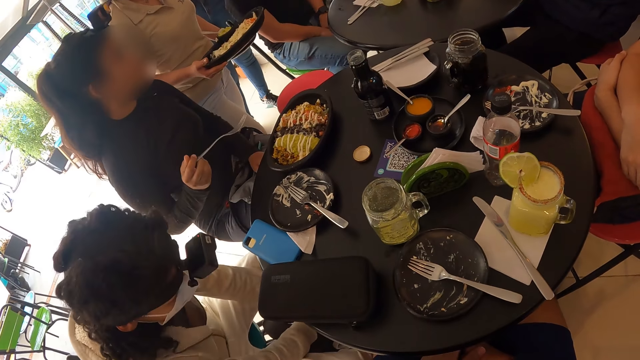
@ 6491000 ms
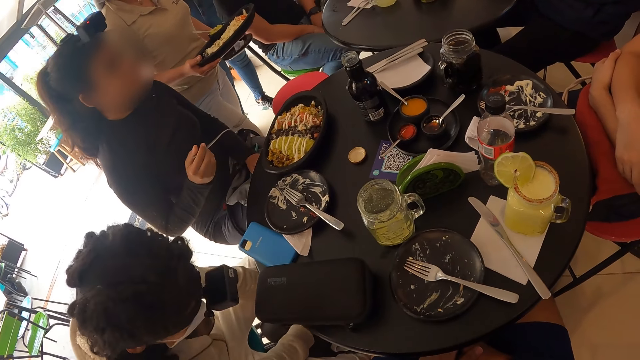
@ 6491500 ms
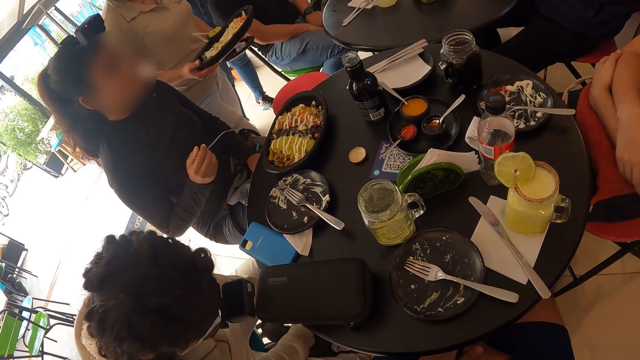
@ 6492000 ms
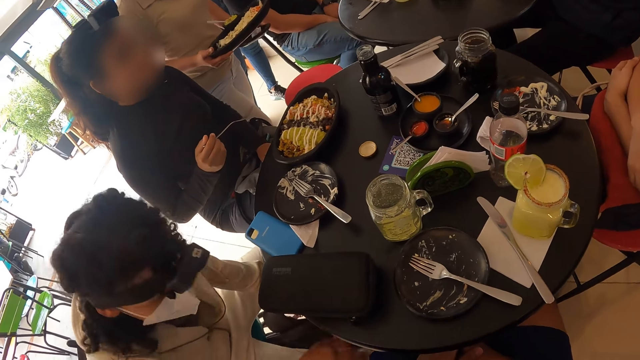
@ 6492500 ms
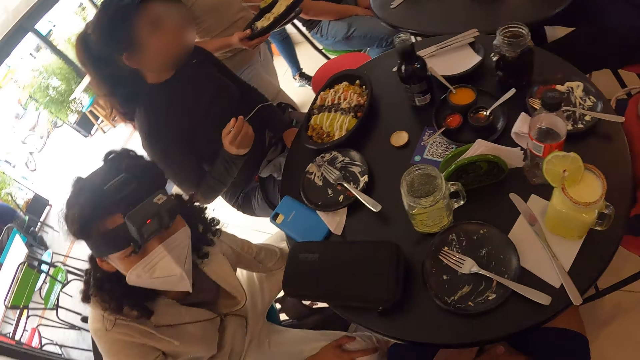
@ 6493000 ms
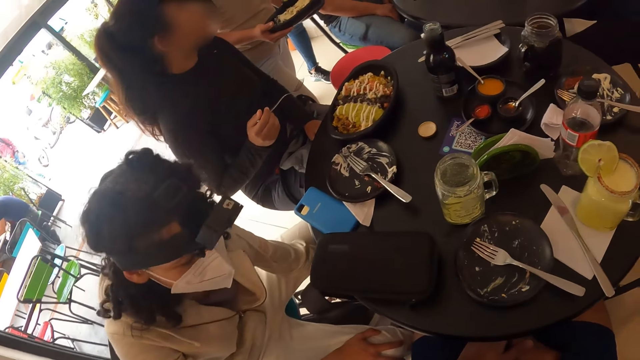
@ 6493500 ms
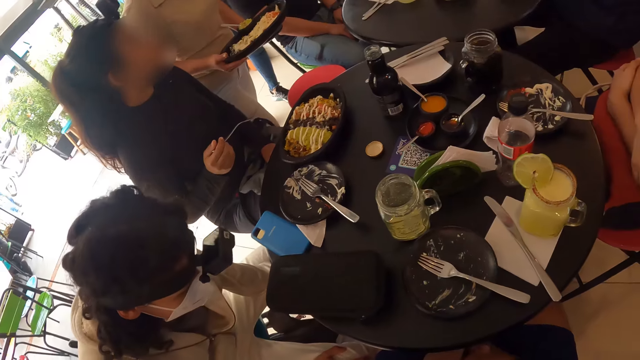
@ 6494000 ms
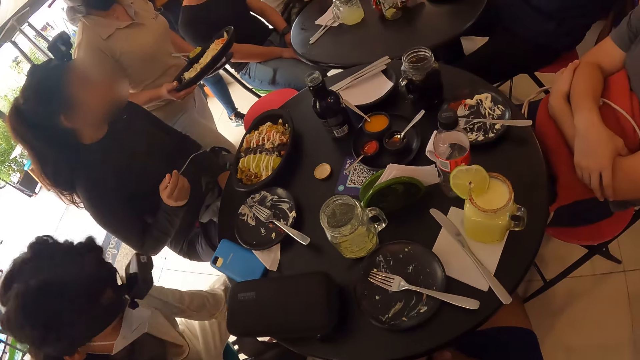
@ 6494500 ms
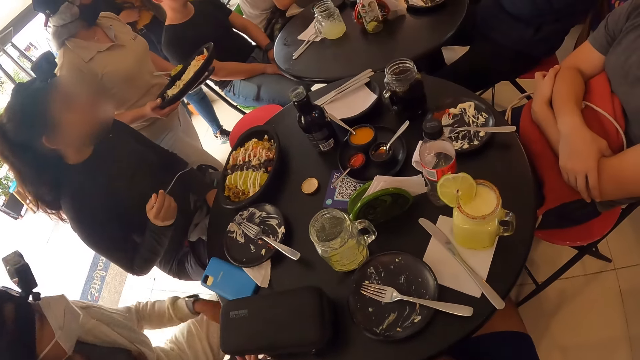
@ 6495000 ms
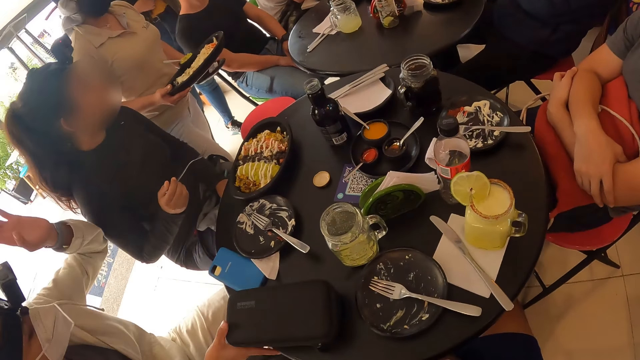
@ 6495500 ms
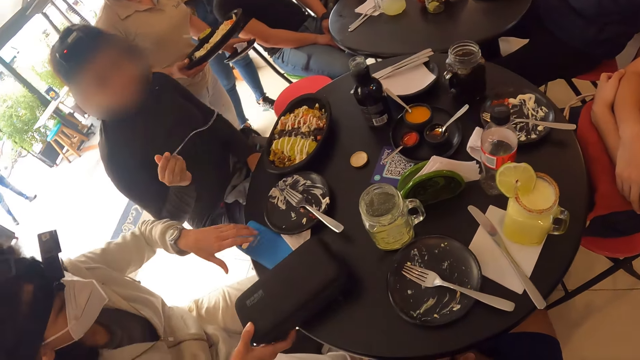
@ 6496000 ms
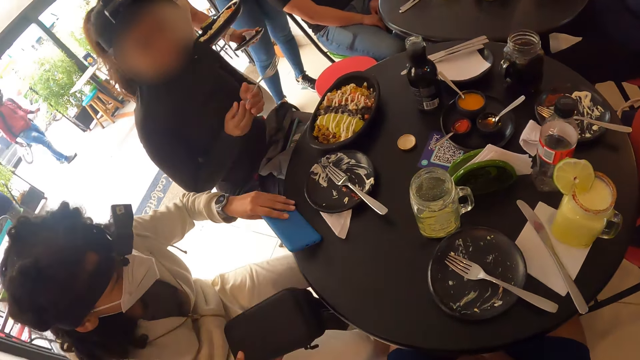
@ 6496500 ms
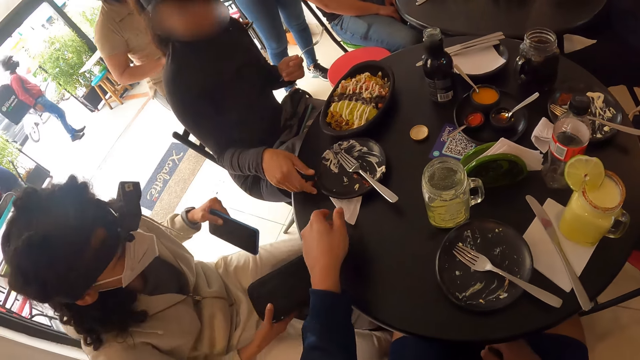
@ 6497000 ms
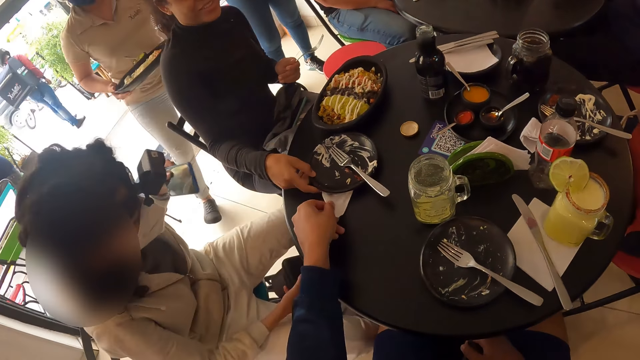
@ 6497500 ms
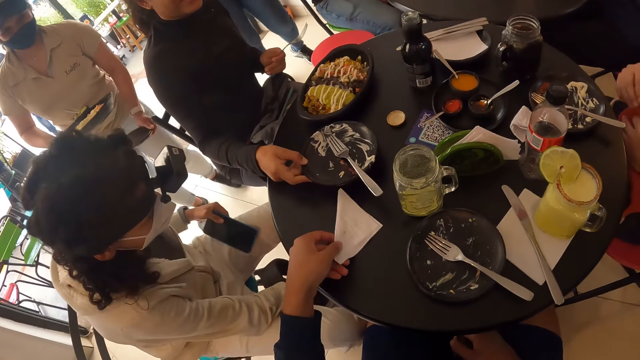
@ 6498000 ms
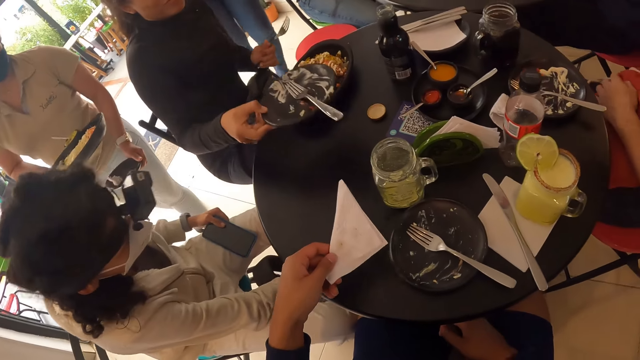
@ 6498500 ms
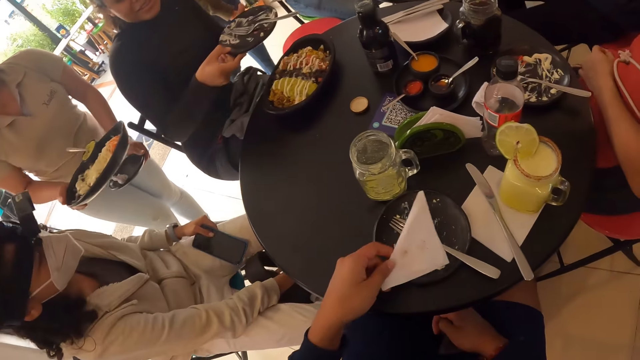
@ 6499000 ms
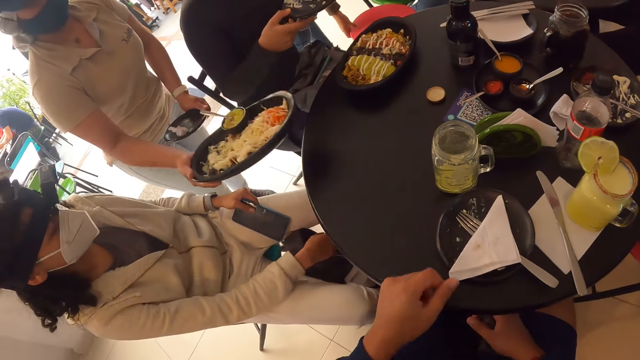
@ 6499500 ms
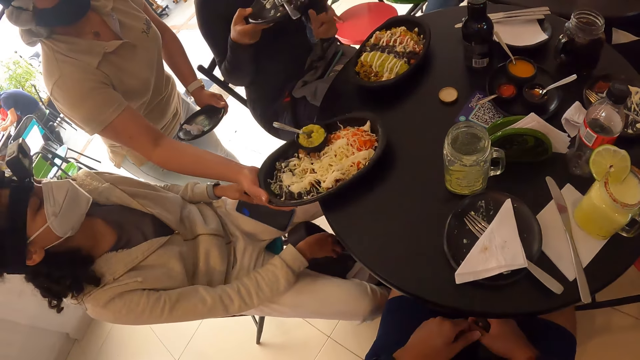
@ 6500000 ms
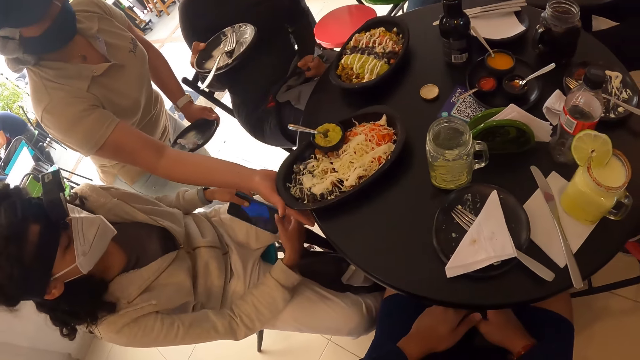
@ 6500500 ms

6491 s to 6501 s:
The woman picks up the black box from the table with her right hand and picks up the phone from the table with her left hand. The woman keeps the black box in her right hand into the backpack. The camera wearer takes a serviette from the table with his left hand. The woman places the phone in her left hand on her left leg. The camera wearer drops the serviette in his left hand on a plate on the table. A man gives out the plate on the table. The camera wearer places his left hand on his left leg.

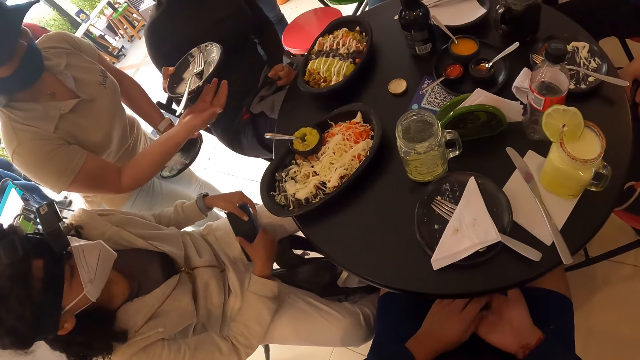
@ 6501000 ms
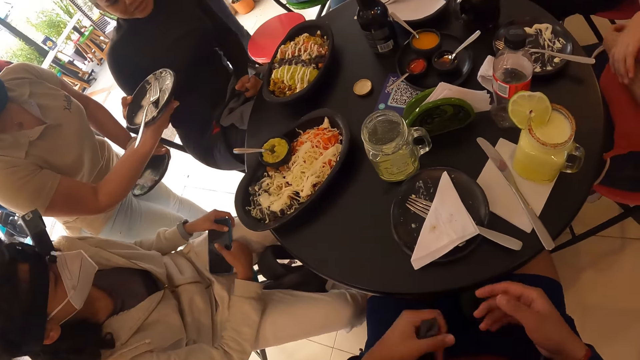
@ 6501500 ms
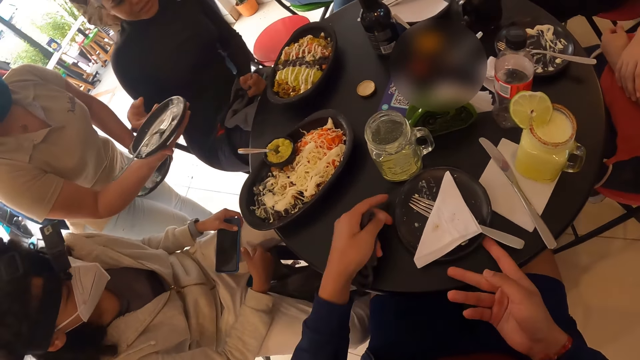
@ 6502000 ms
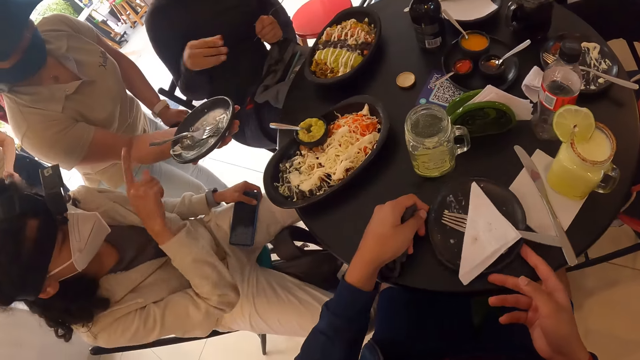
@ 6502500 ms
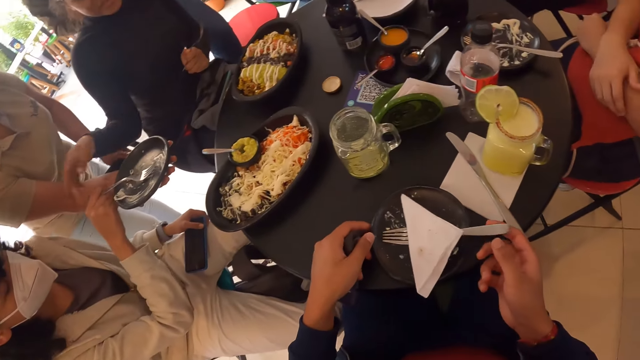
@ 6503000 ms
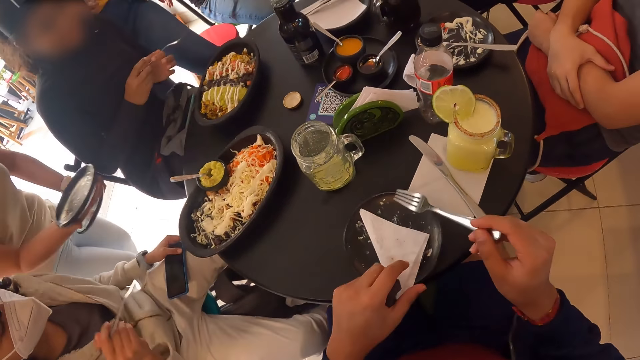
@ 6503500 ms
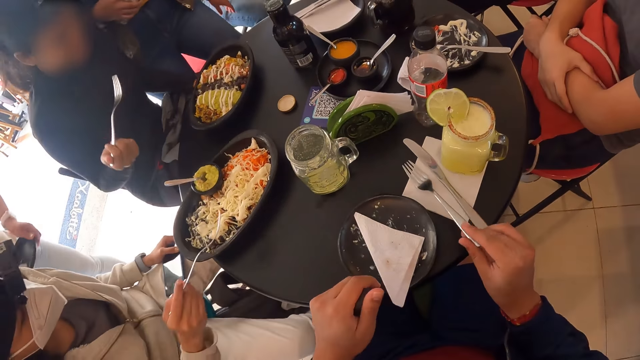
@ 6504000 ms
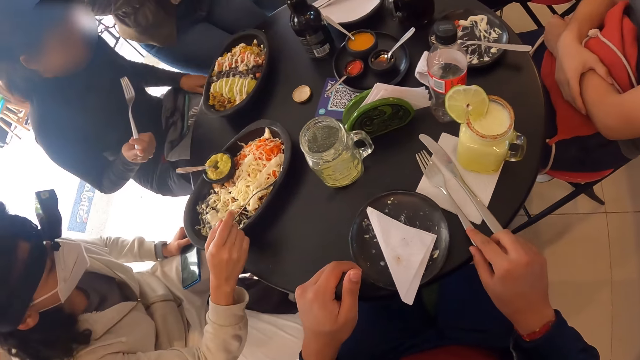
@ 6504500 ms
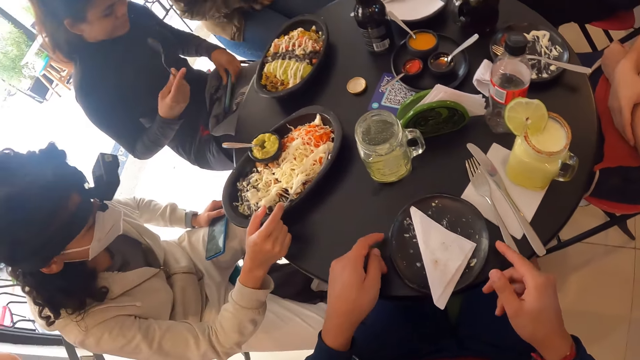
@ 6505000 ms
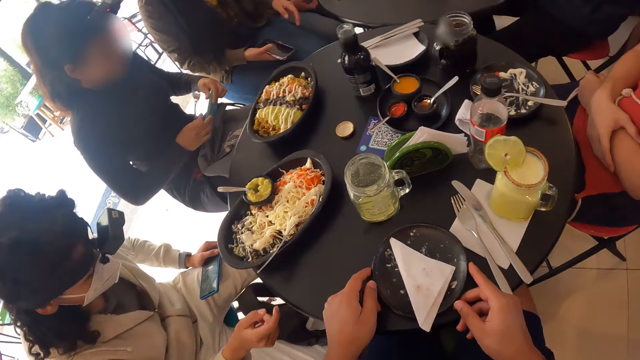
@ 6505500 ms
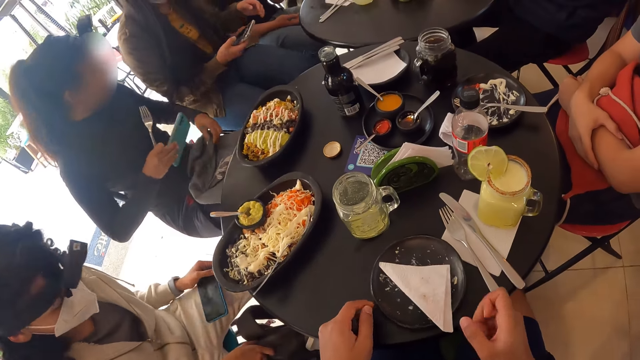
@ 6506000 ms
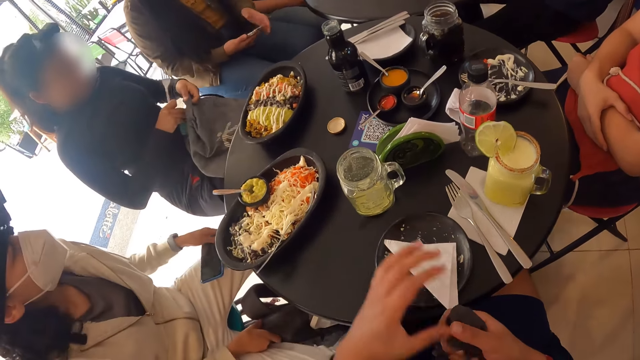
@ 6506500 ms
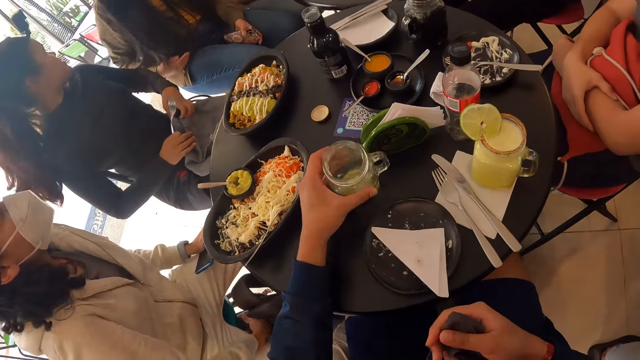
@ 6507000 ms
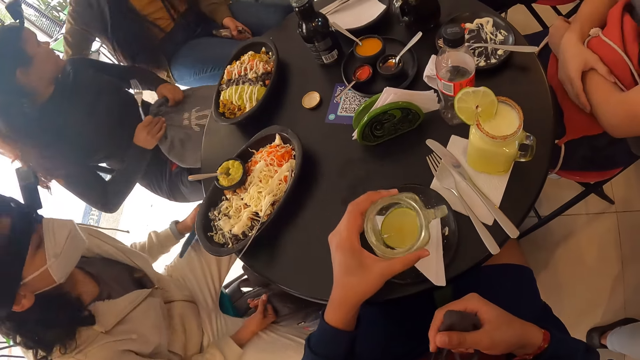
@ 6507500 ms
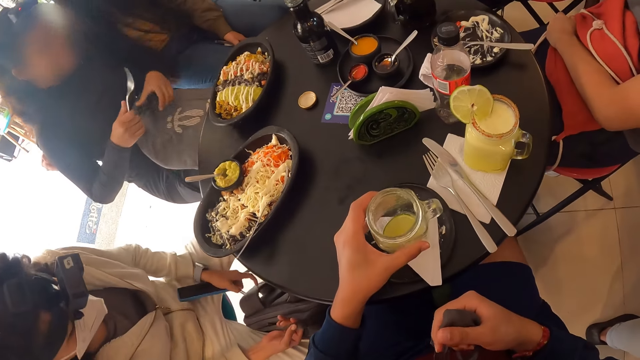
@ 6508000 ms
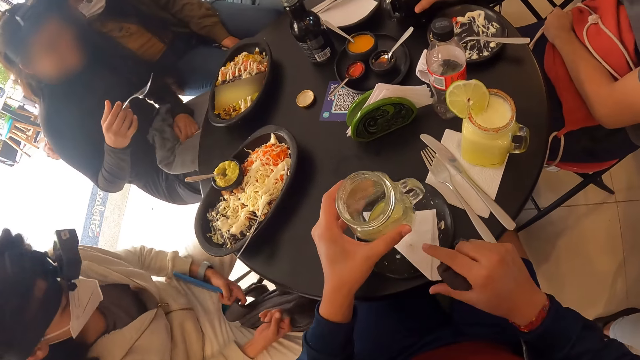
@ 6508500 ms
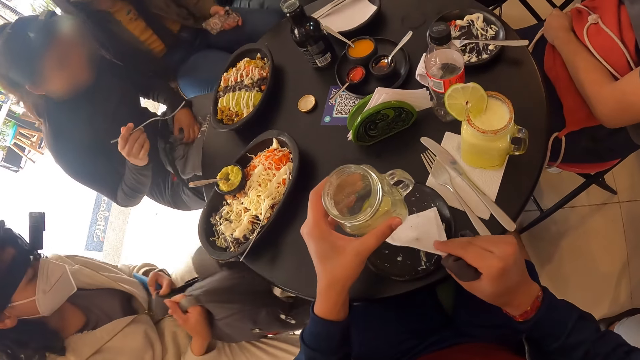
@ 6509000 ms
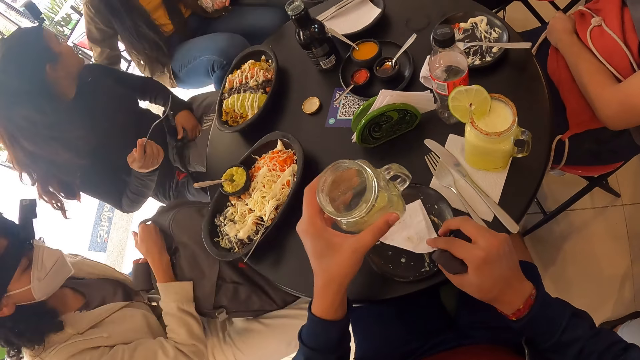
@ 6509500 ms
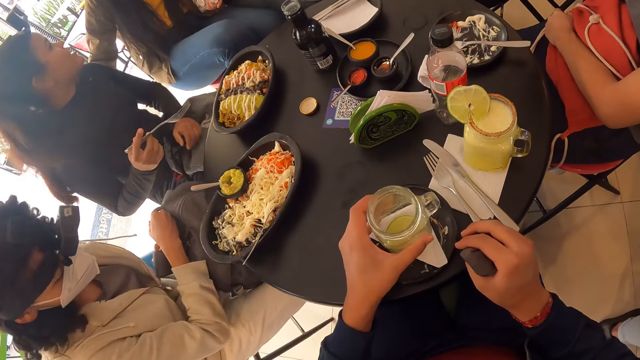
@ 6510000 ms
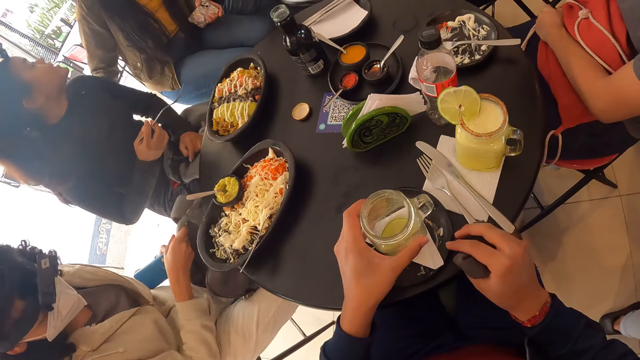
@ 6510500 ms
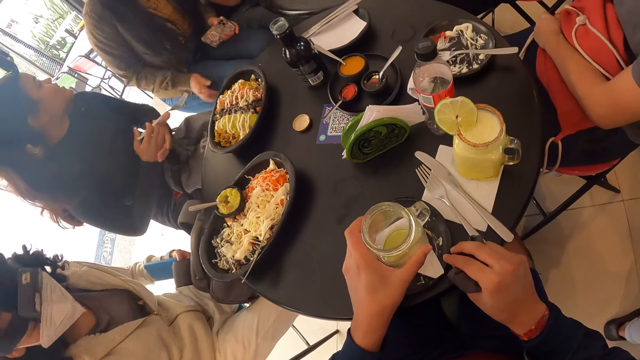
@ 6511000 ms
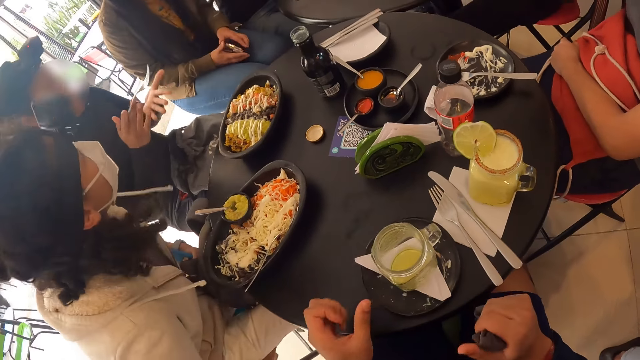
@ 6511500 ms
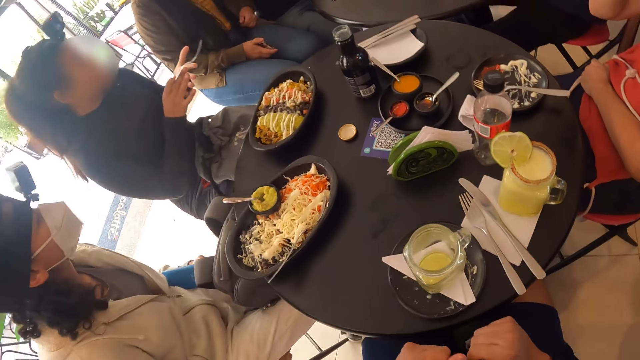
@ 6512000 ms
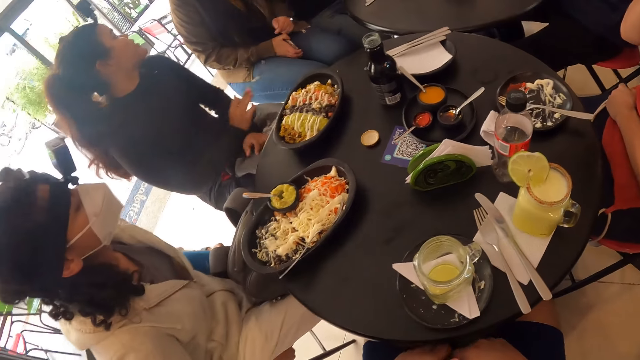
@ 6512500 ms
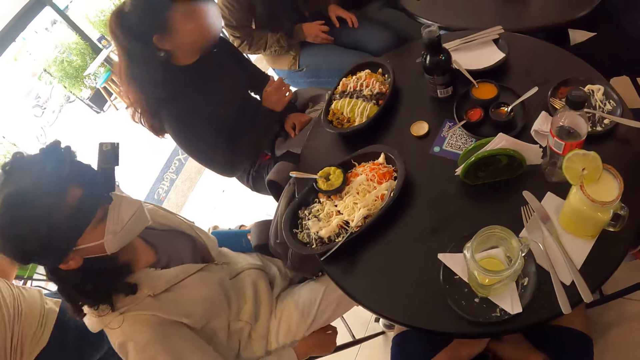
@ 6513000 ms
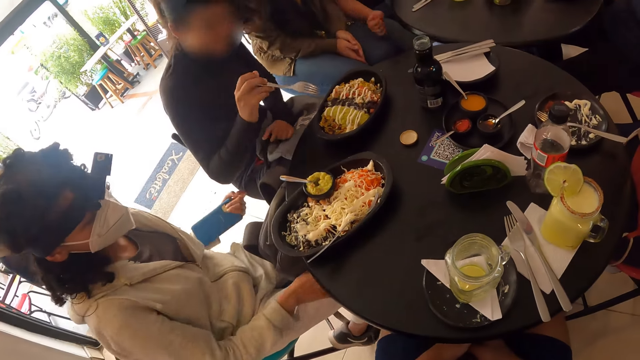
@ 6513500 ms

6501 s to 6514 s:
The camera wearer takes a facemask from his right hand with his left hand. He moves the plate on the table with both hands. He picks up a fork from the plate with his right hand. A man picks the fork. The camera wearer places the fork in his right hand on a serviette on the table. He moves the plate on the table with both hands. He takes the facemask from his left hand with his right hand. He picks up a cup from the table with his left hand. He puts the cup in his left hand on the serviette in the plate. The woman lifts the backpack from the floor with both hands. The camera wearer lifts the cup from the serviette in the plate with his left hand. He lifts the serviette from the plate with his right hand. The man fidgets on the chair. The camera wearer drops the serviette in his right hand on the plate. He puts the cup in his left hand on the serviette in the plate. Another man talks to a third man. Another woman adjusts a chair with her right hand. The camera wearer places both hands on his legs.
